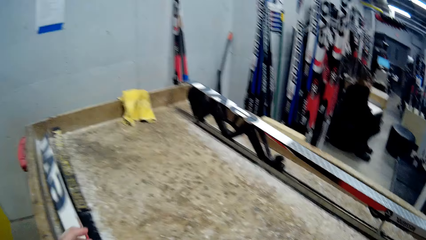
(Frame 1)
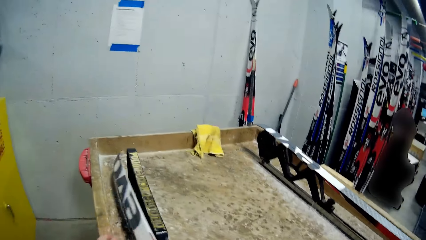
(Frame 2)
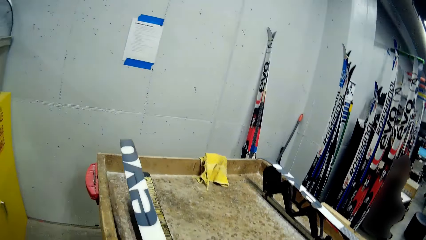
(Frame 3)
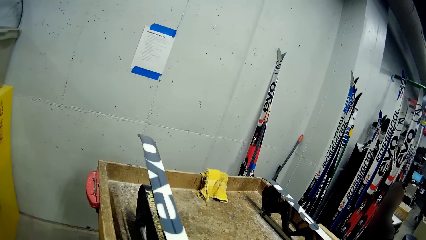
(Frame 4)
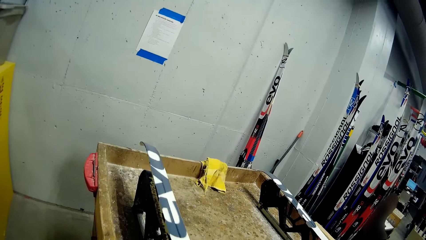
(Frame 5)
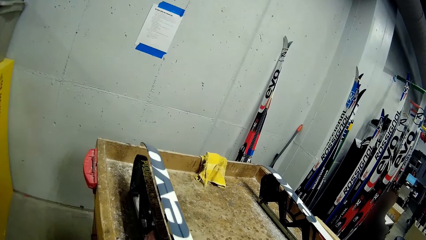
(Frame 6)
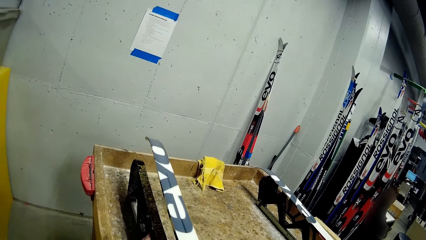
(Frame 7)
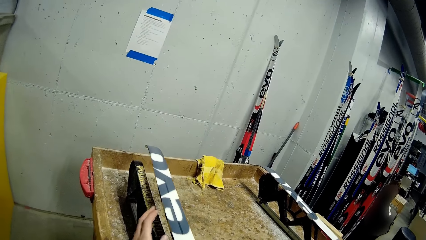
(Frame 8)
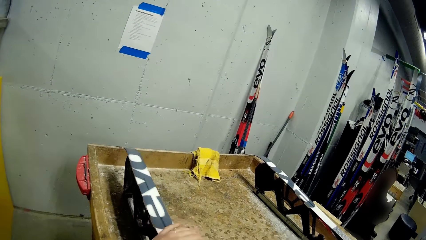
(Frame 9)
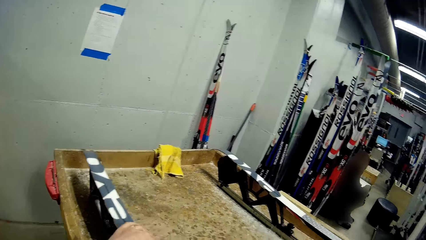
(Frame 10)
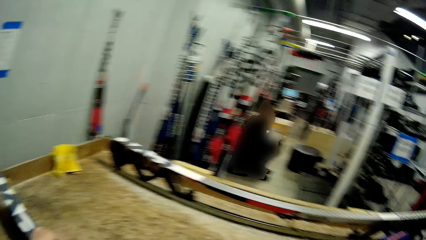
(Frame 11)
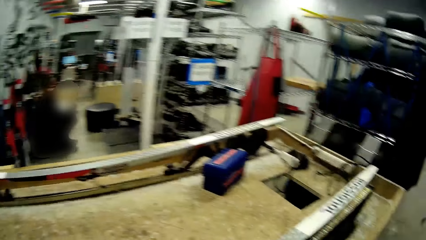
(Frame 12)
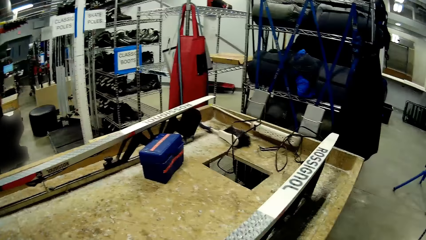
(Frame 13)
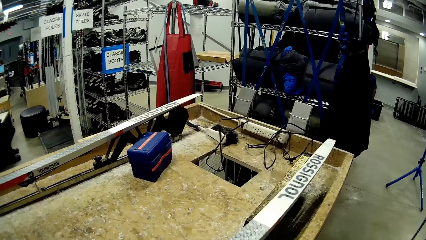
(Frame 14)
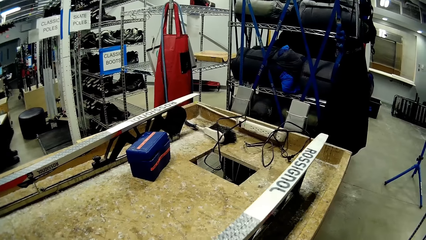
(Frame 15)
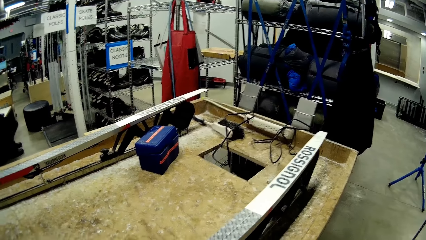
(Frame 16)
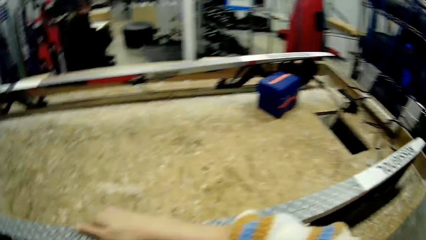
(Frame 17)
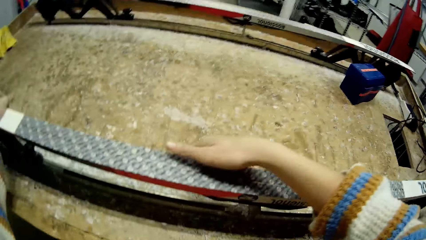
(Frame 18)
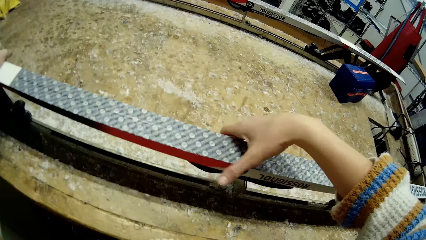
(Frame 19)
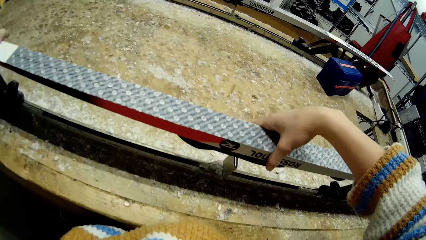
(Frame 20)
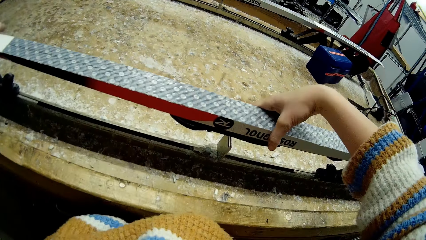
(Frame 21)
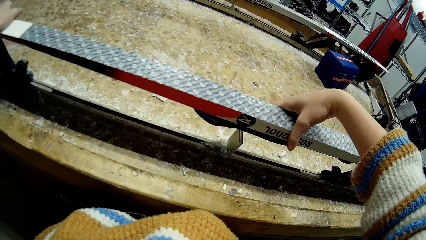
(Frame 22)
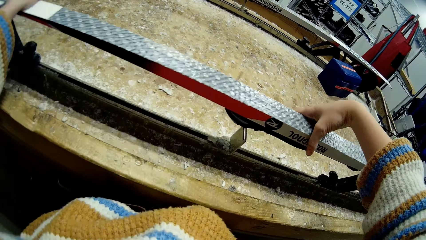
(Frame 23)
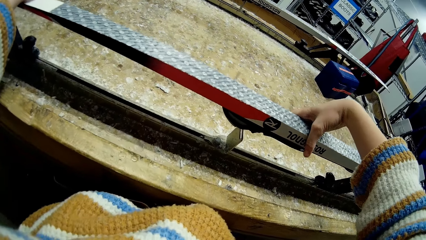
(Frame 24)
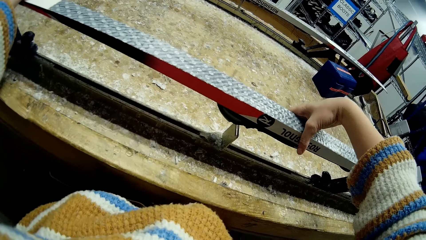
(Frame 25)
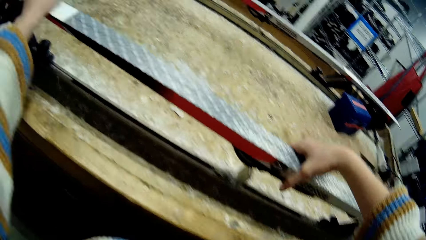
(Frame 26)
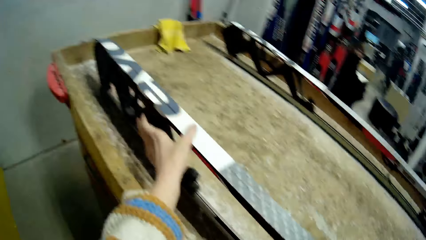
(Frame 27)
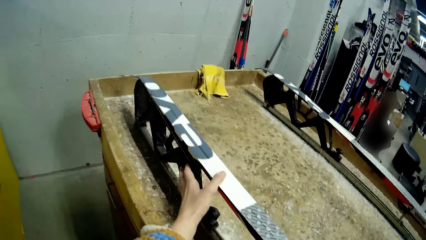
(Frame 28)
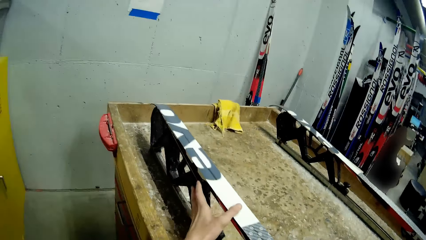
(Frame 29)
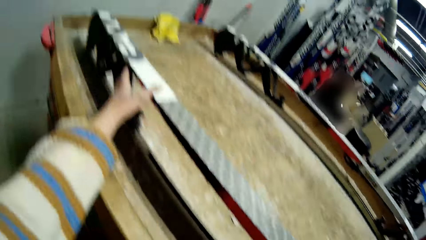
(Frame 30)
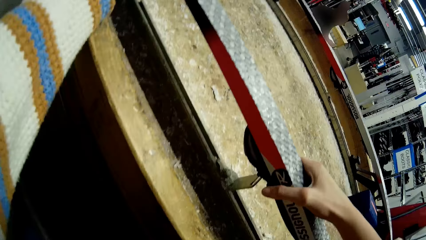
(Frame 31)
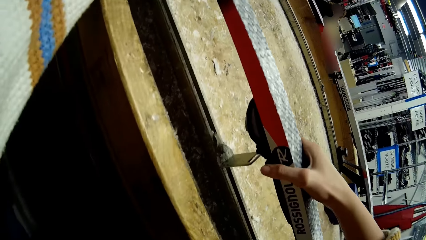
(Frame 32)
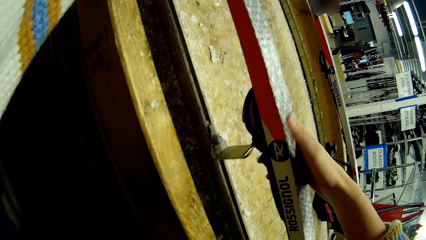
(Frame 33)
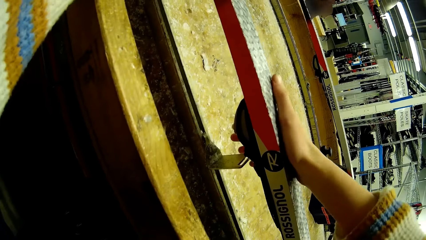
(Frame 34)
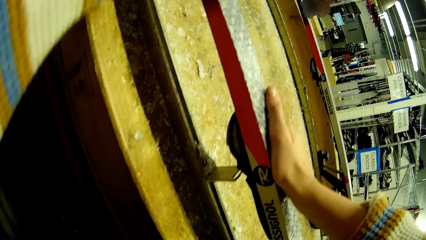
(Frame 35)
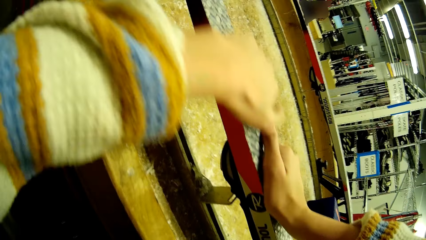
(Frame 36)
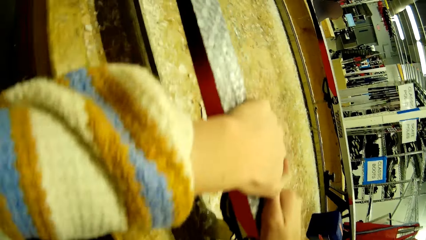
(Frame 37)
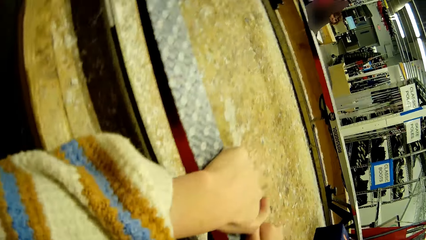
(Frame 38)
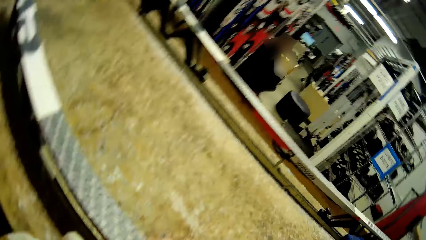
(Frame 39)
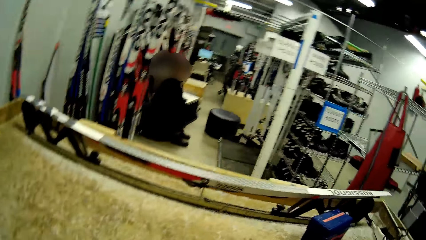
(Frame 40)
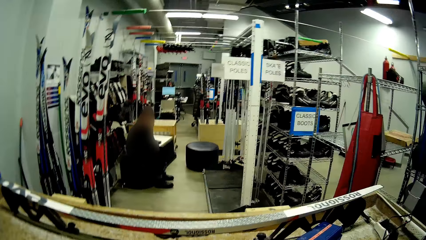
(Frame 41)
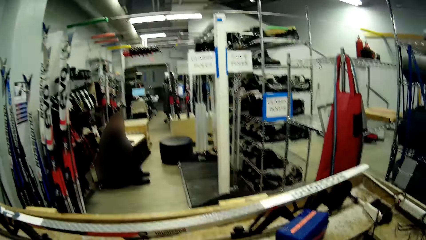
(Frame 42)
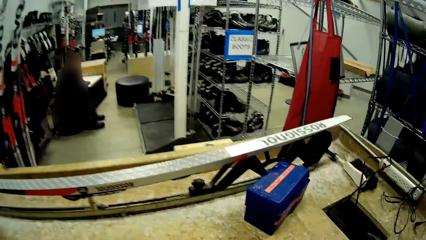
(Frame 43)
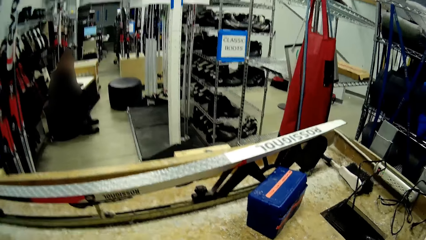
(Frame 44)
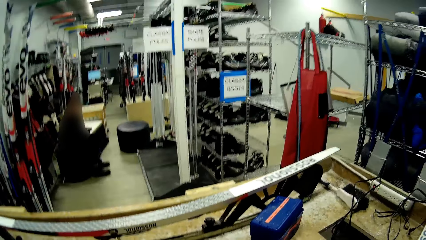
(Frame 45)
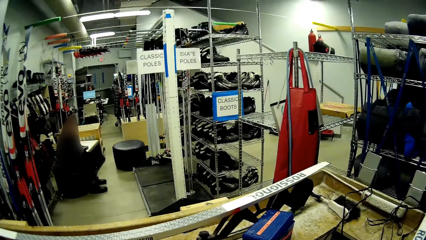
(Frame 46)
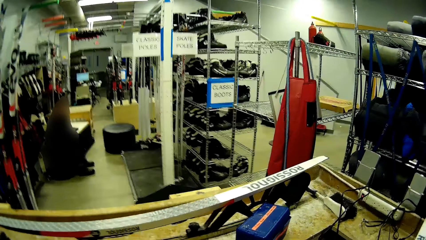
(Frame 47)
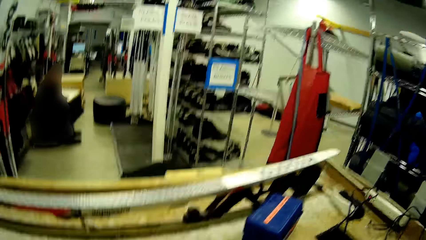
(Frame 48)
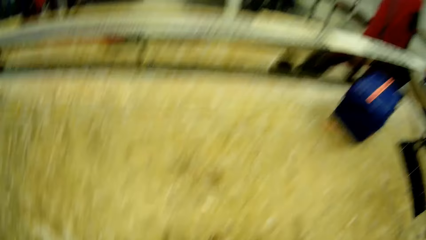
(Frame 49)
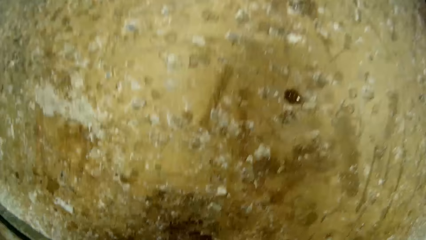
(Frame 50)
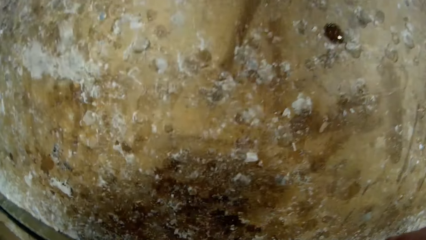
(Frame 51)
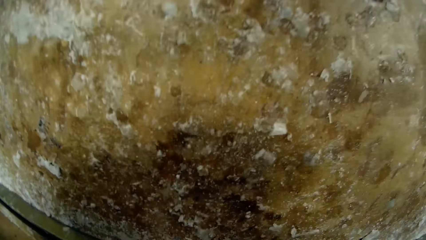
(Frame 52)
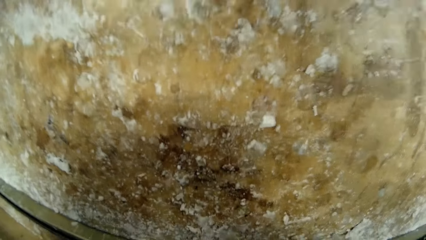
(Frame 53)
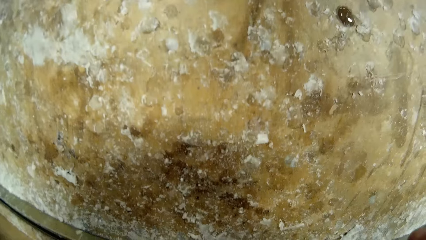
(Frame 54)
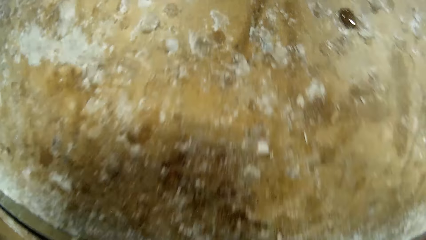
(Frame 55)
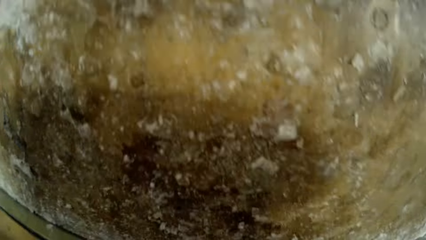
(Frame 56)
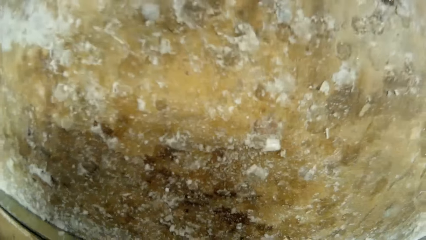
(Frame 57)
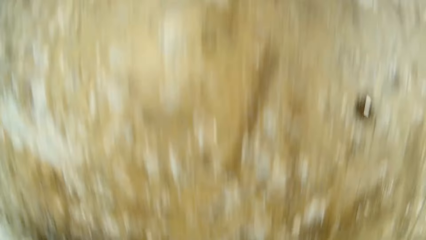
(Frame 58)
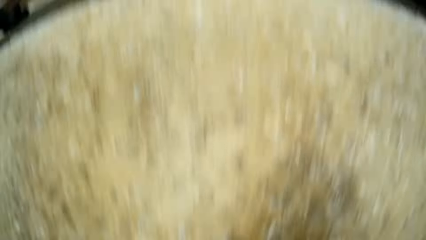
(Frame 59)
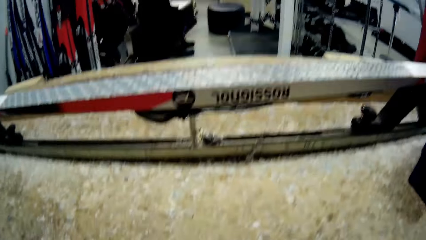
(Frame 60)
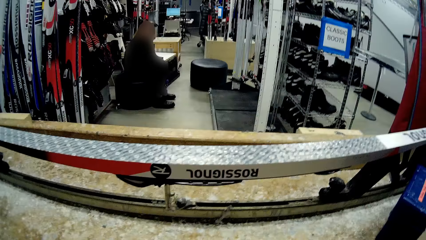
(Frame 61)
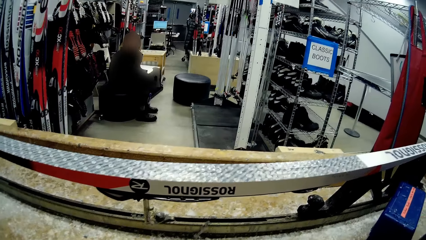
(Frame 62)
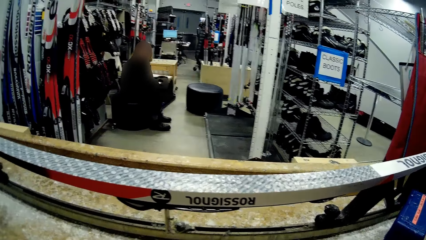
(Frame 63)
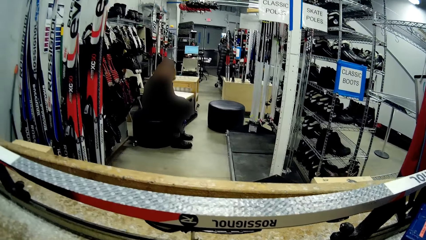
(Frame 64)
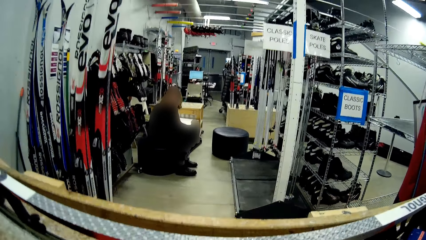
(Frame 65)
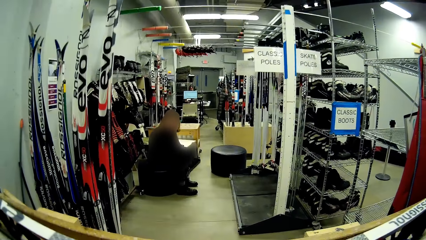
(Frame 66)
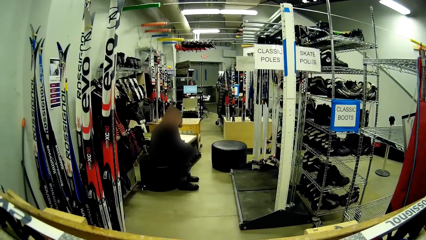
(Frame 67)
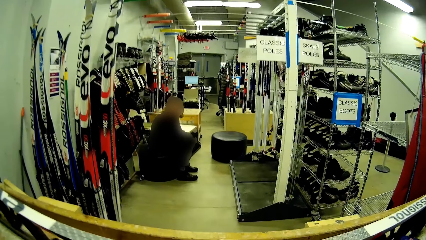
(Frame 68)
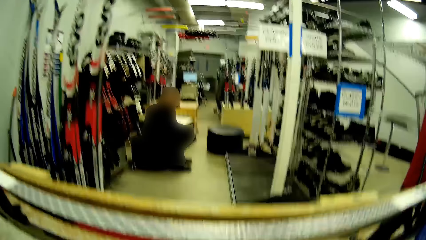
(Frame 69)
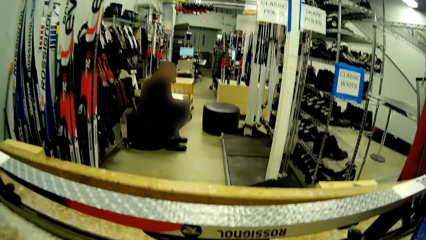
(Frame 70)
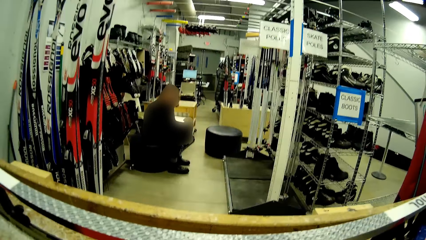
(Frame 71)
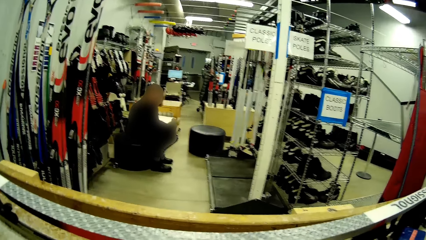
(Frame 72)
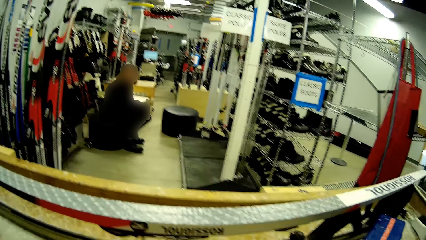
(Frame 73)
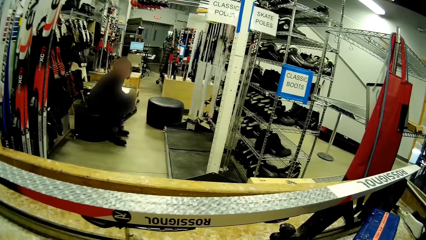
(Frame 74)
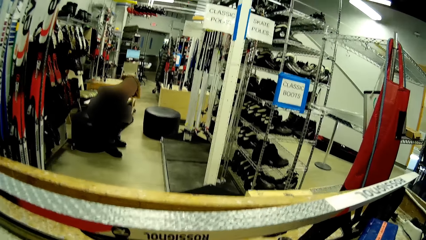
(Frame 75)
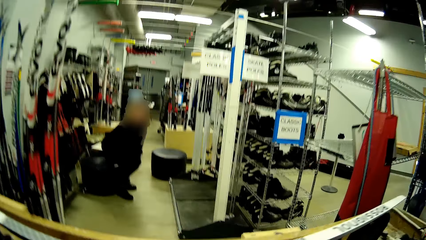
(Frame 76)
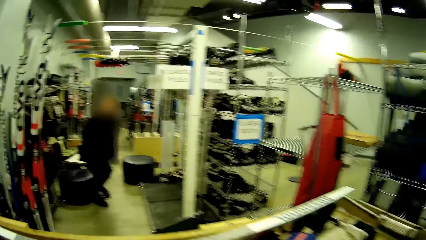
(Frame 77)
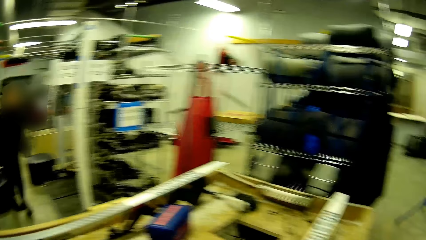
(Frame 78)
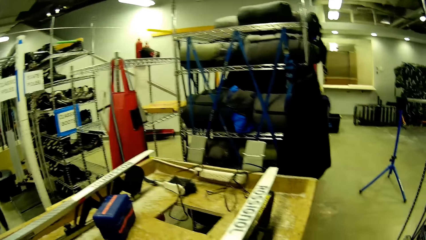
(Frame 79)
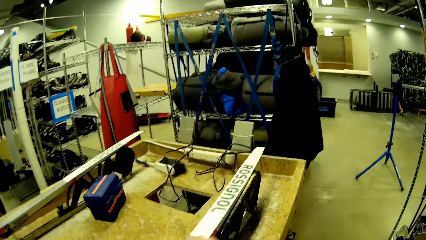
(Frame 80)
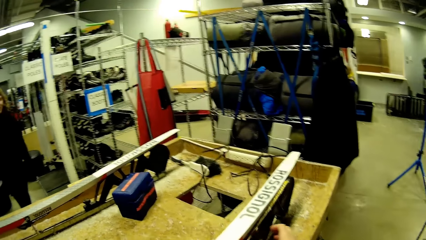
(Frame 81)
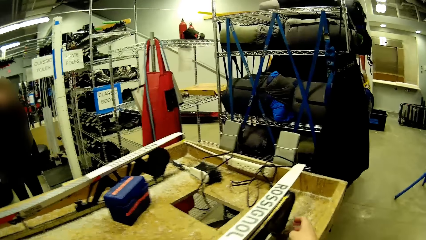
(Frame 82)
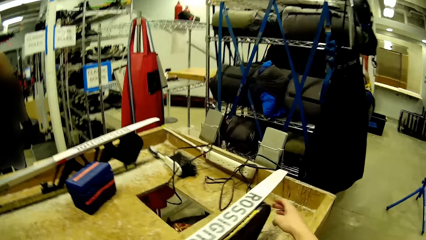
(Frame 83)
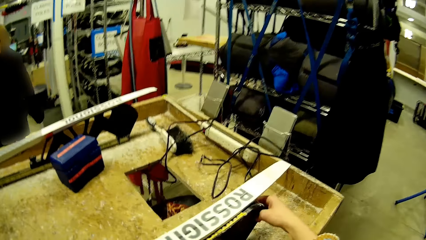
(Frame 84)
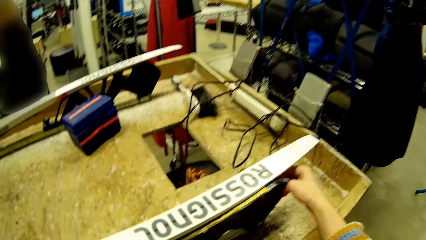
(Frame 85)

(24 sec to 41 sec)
The camera wearer adjusts the metal. They balance the board. They look around.
